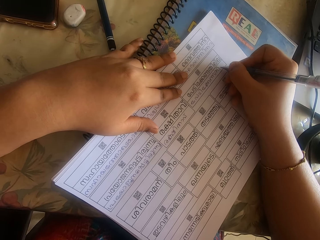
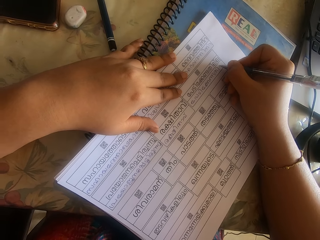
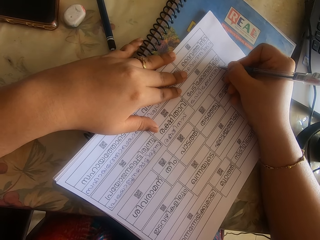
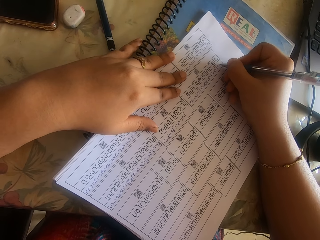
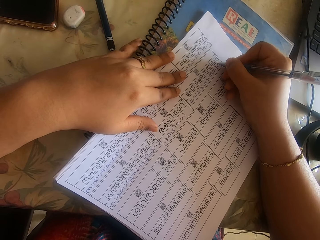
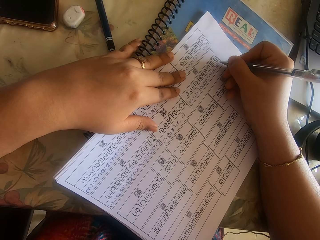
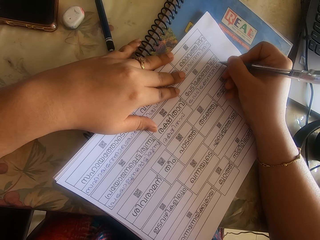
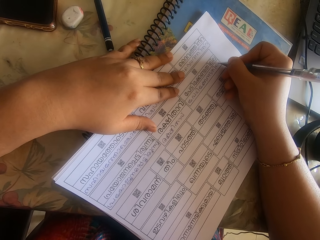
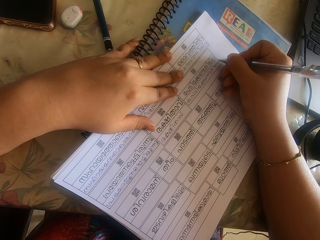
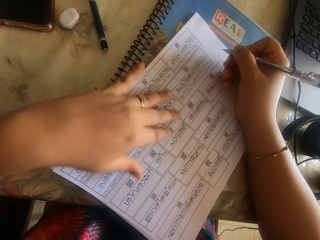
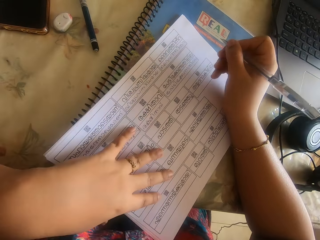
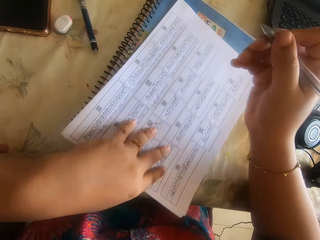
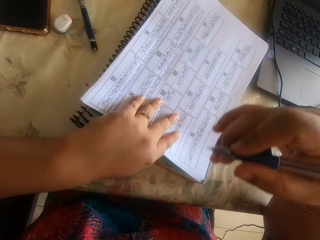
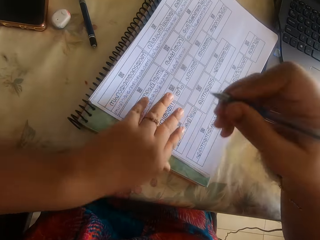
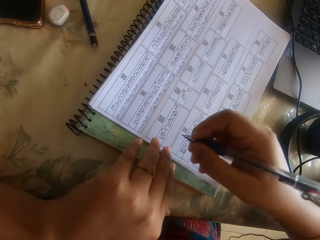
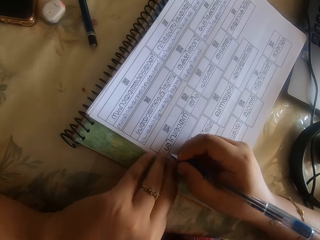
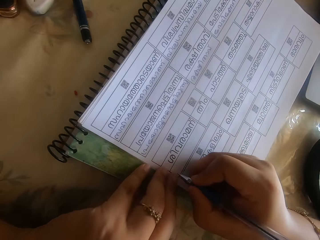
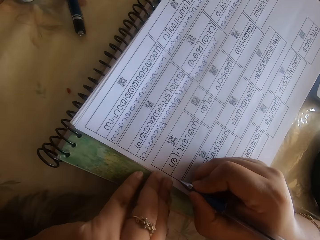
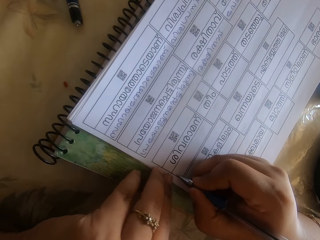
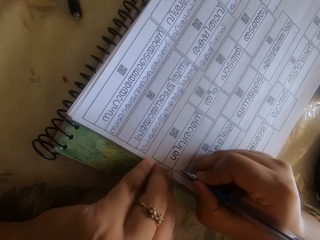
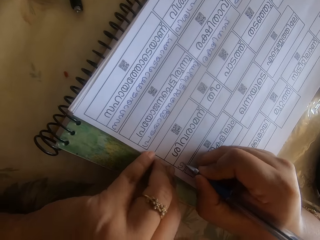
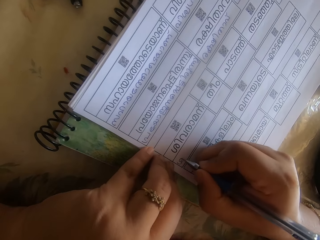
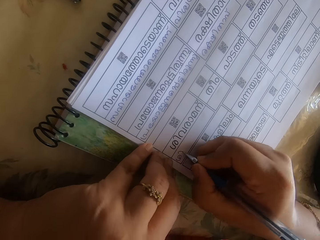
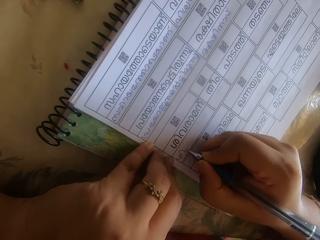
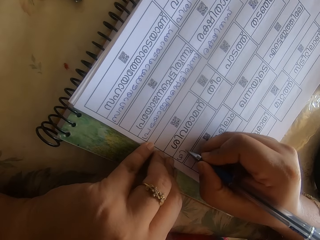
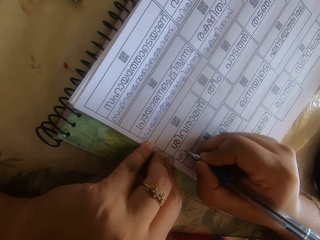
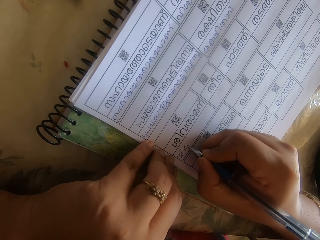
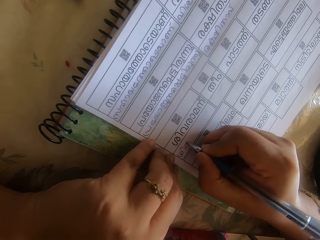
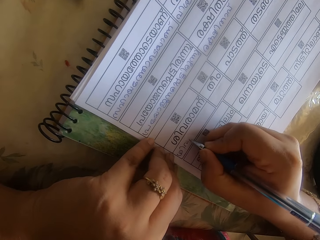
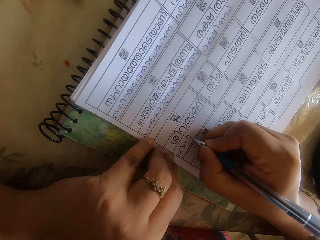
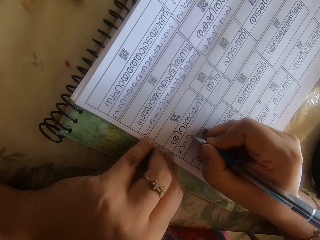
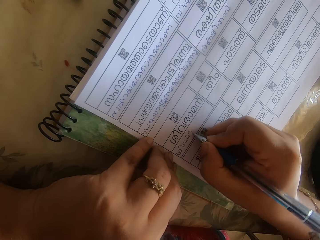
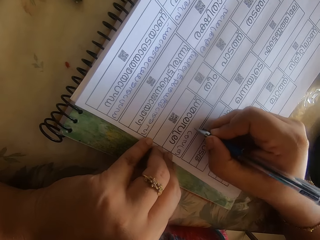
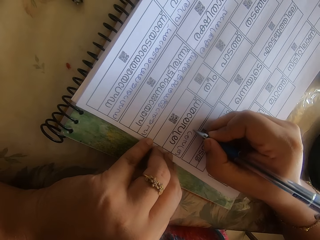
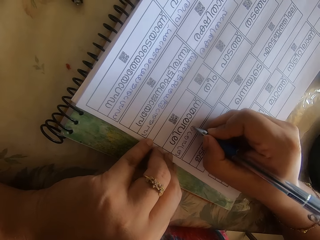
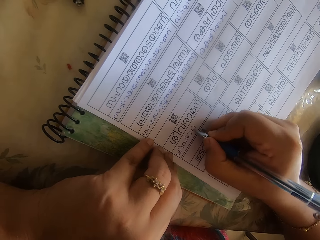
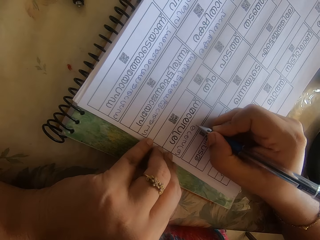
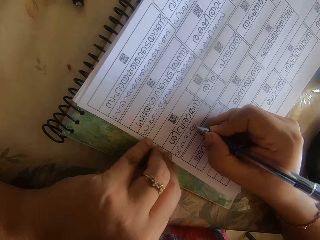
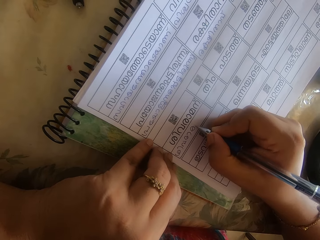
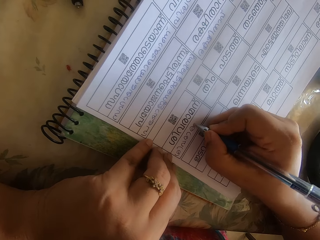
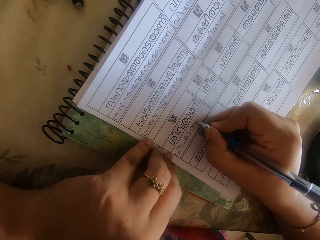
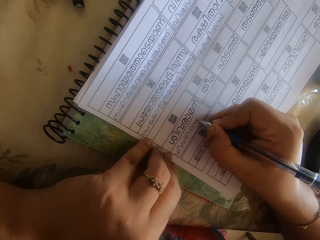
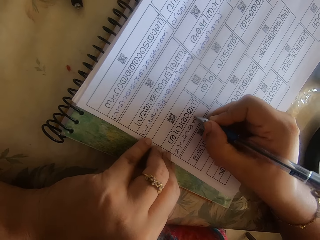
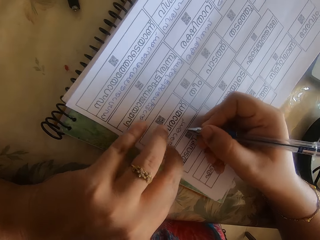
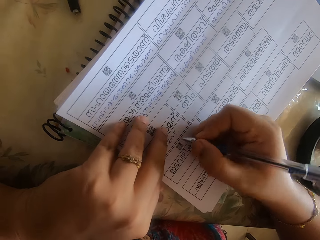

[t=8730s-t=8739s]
The camera wearer adjusts the paper on the table with her left hand. She writes on the paper with the pen in her right hand.

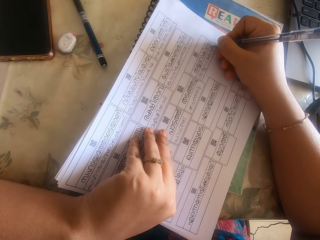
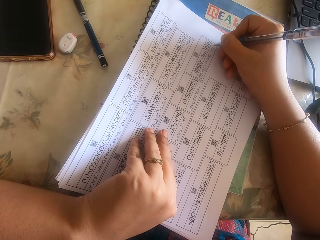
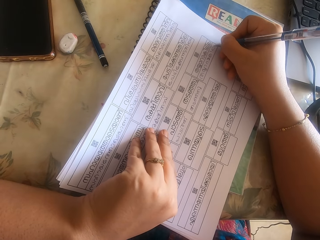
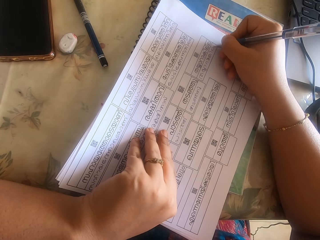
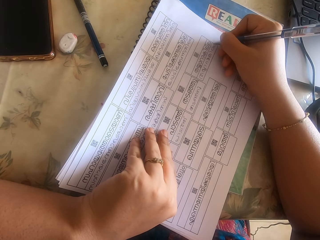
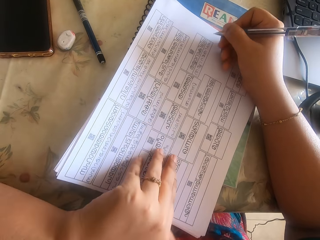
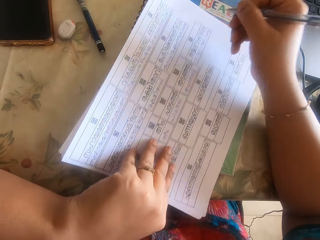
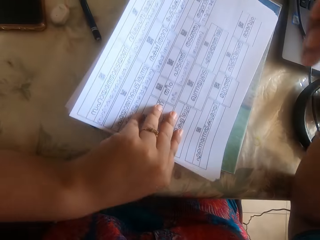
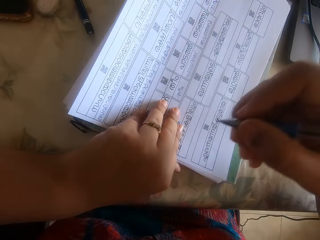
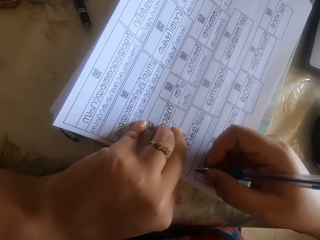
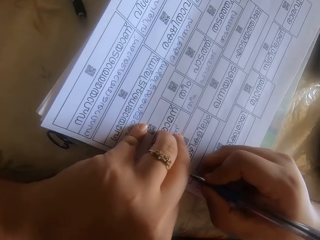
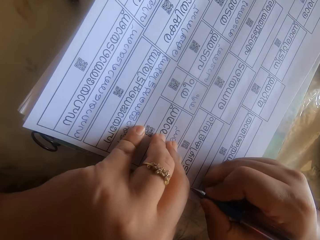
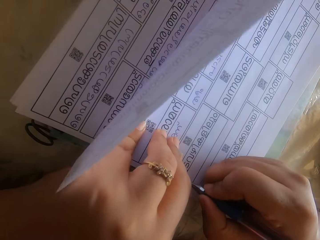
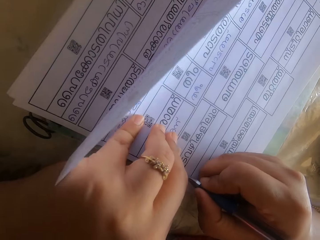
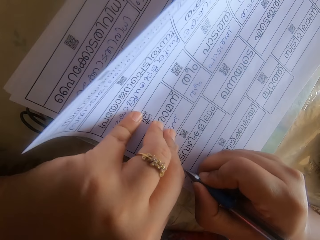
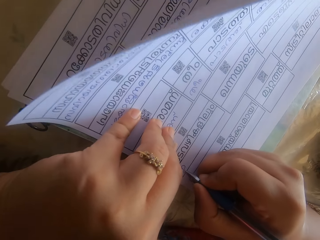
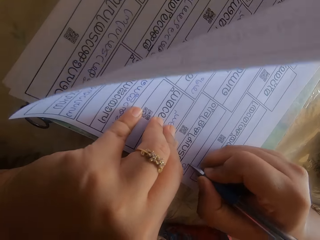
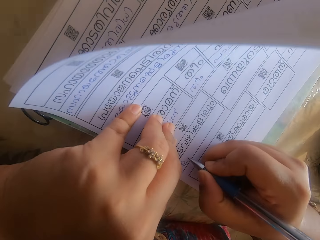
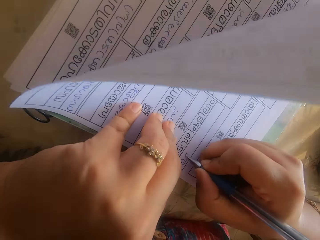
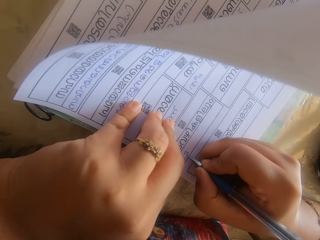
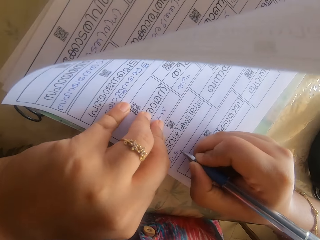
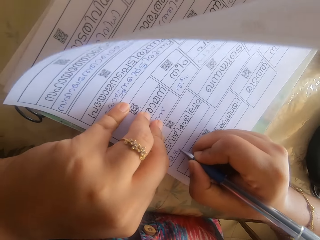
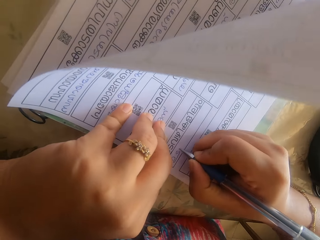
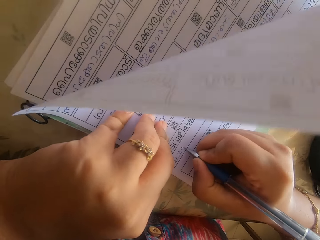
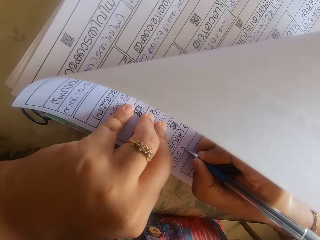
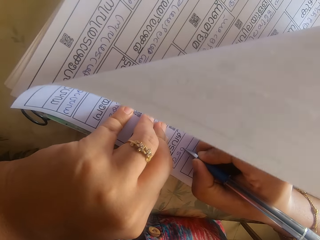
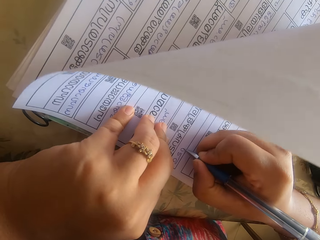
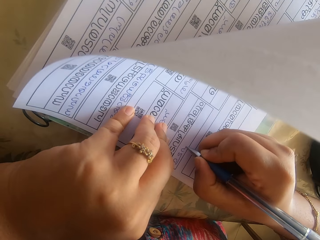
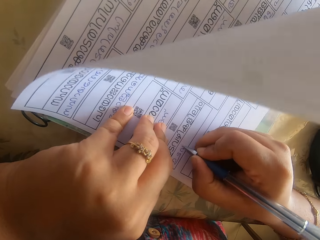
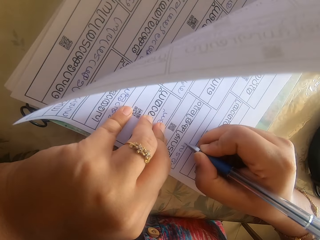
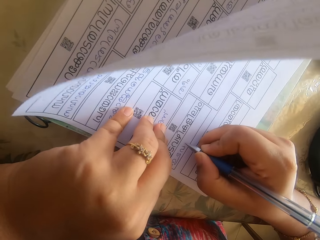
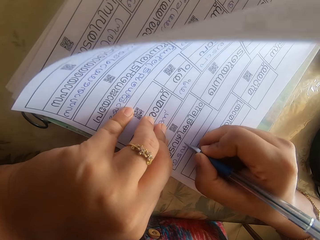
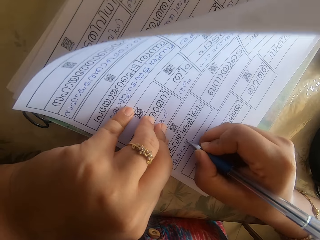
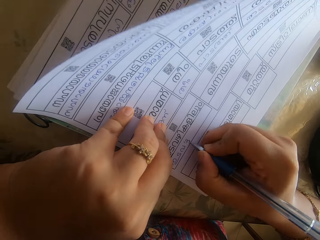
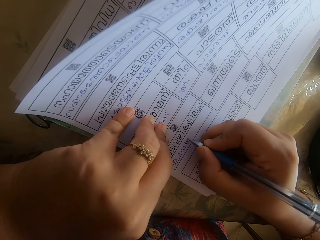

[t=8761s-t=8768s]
The camera wearer adjusts the paper on the table with her left hand. She writes on the paper with the pen in her right hand.
